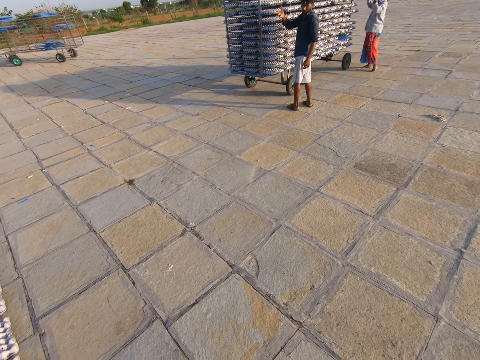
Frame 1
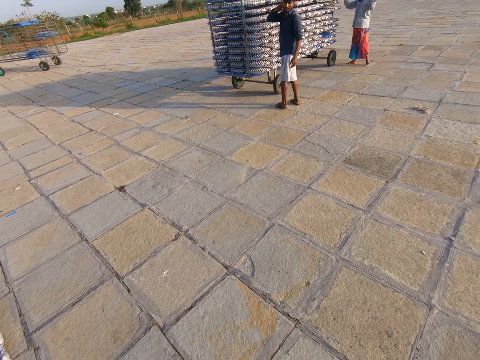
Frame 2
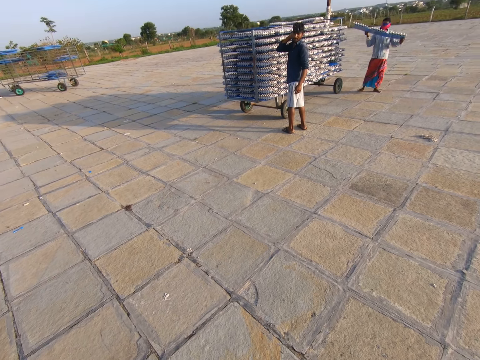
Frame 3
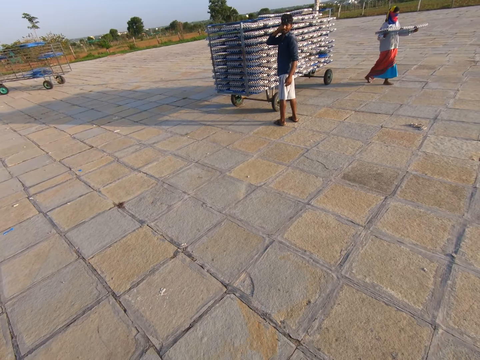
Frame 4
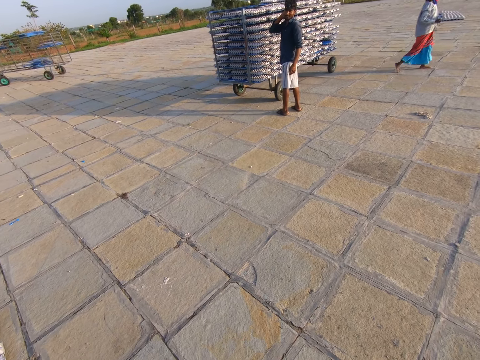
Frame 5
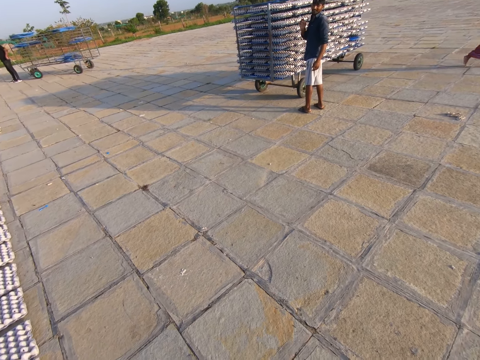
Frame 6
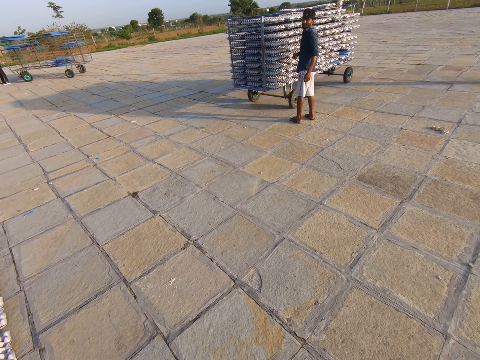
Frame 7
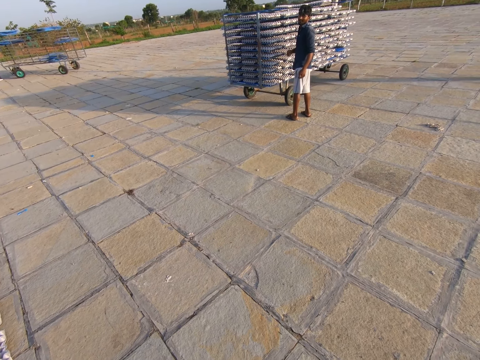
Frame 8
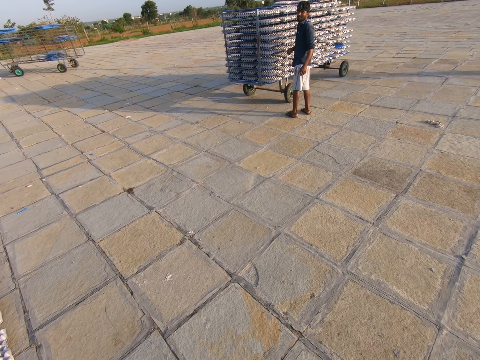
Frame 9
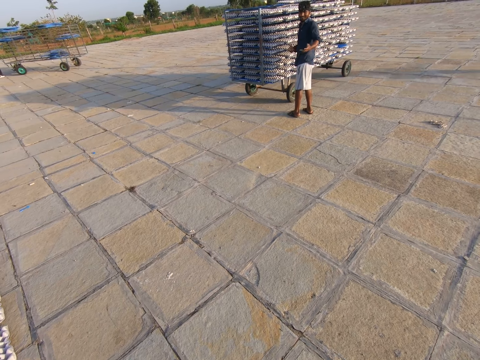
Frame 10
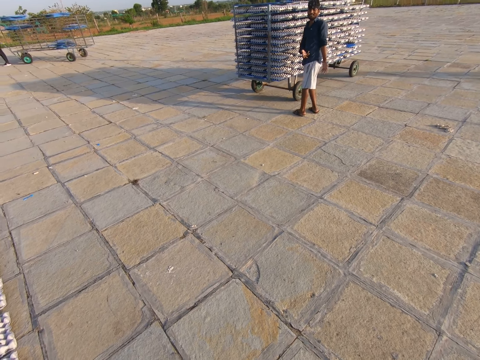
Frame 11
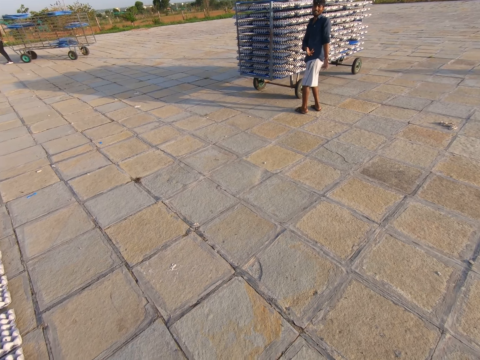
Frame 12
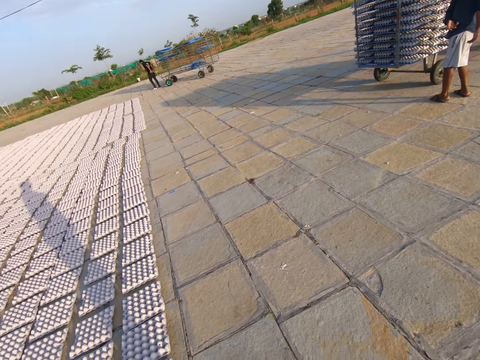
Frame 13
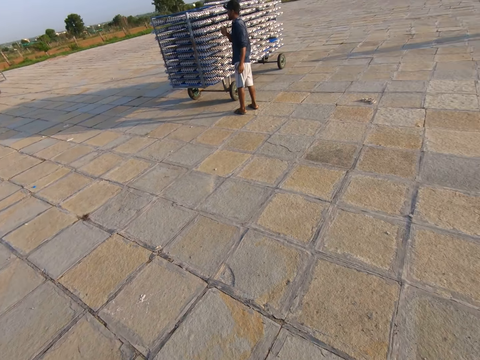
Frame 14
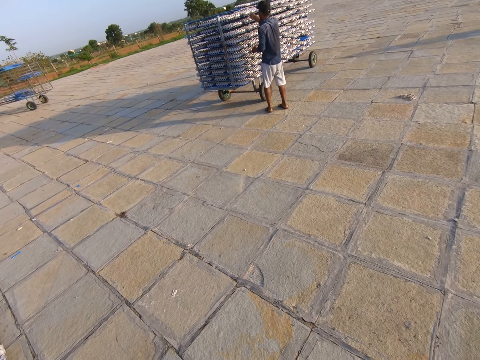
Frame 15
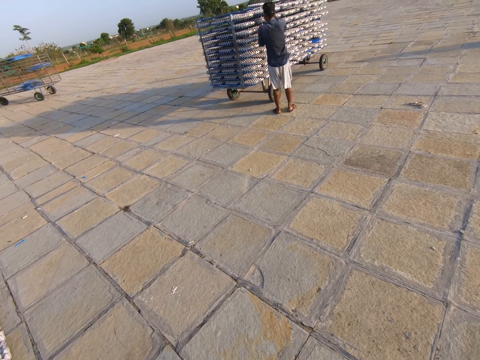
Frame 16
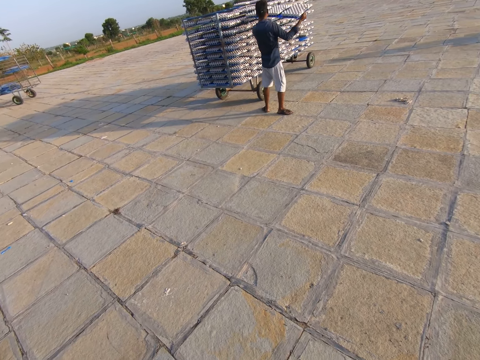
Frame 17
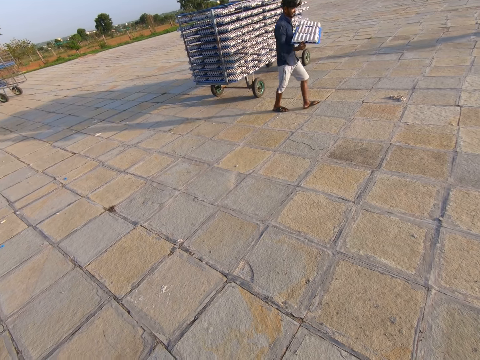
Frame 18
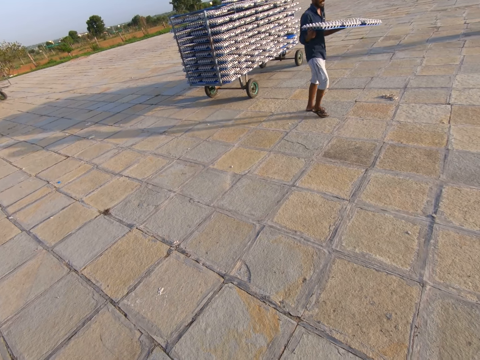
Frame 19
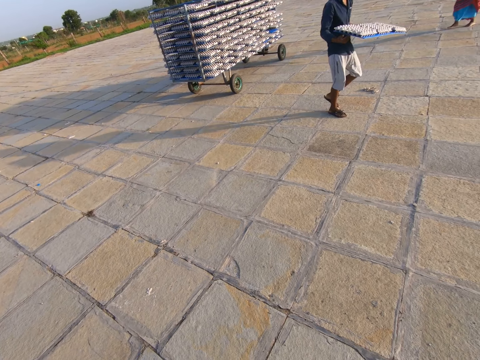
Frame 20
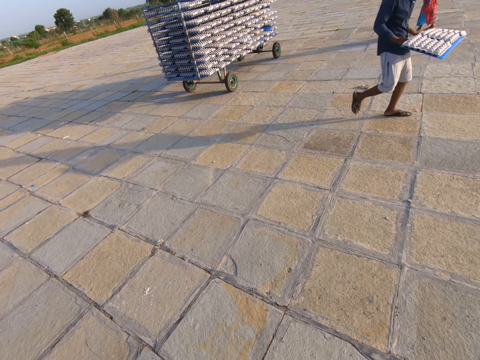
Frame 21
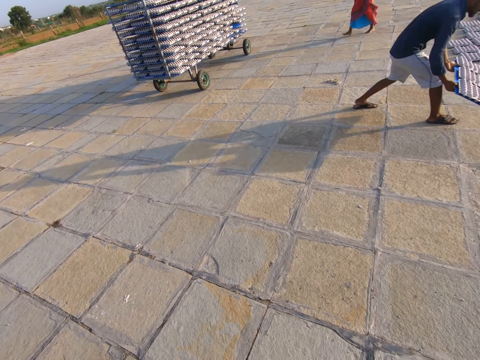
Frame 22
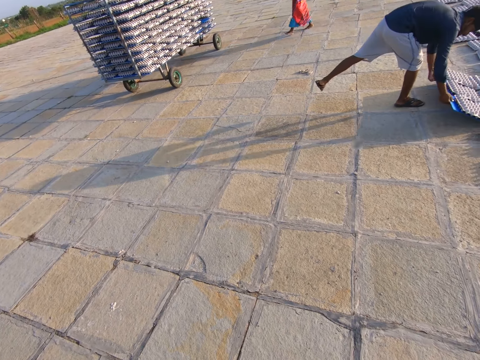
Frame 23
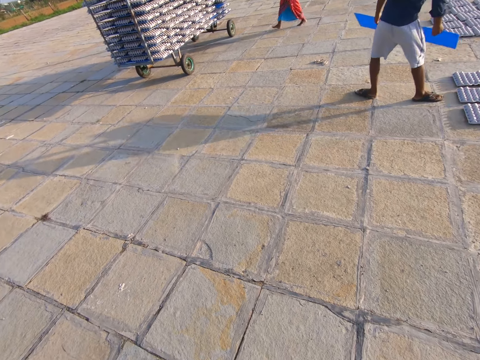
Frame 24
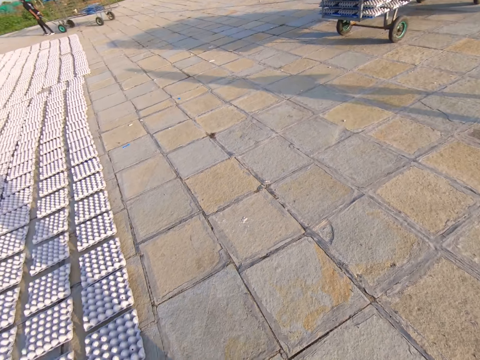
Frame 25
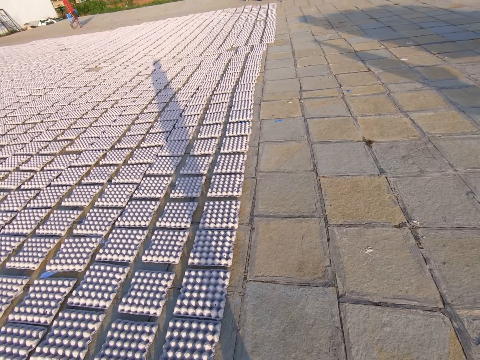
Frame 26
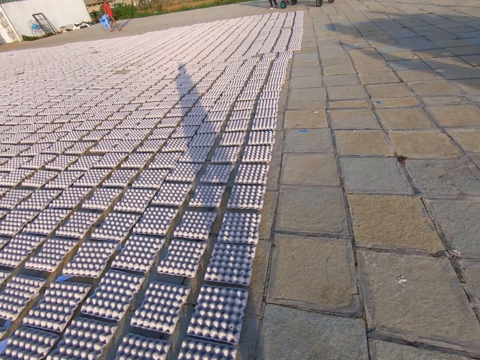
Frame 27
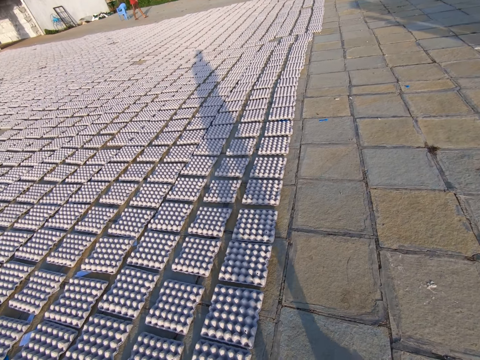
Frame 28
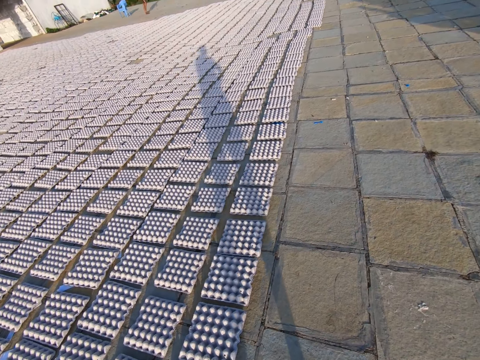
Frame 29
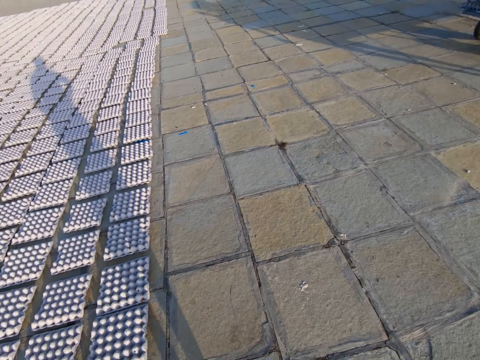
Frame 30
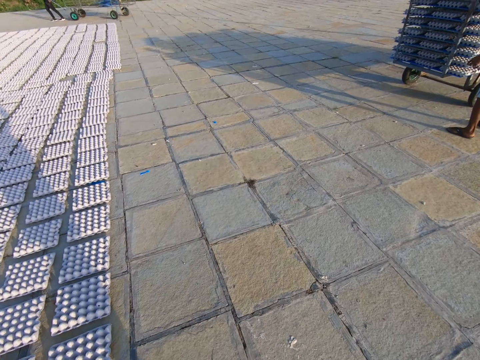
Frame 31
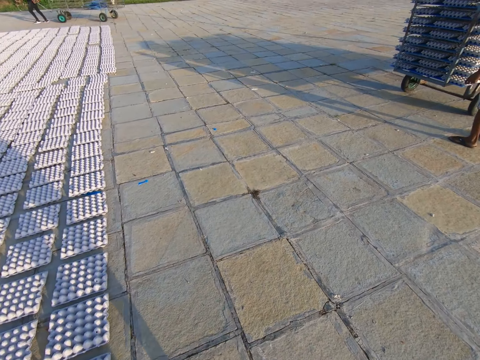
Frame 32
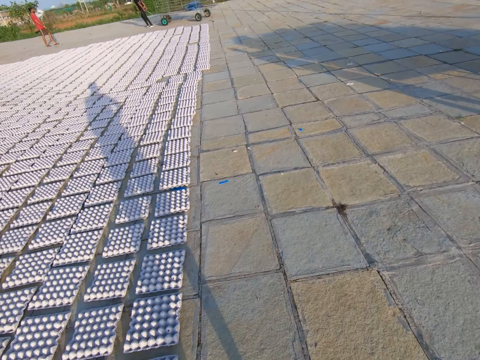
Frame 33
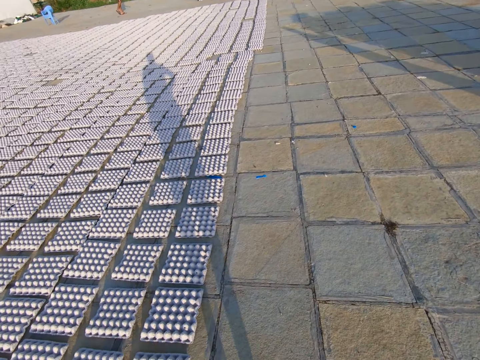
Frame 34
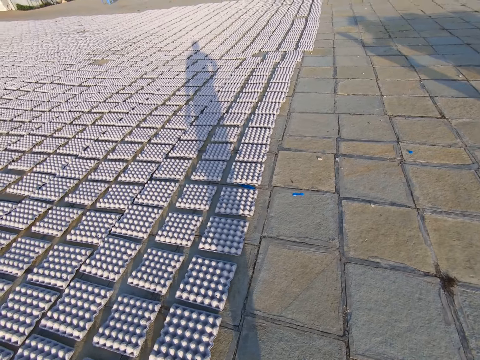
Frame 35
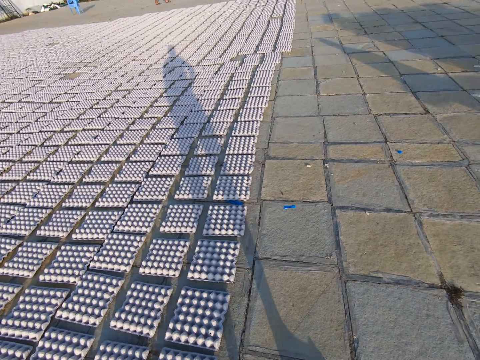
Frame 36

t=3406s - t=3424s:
A man holds an egg tray with both hands. Another man removes an egg tray from the rack with both hands. The other man drops the egg tray on the floor with both hands. The other man removes a plastic tray underneath the egg tray with both hands. The camera wearer walks around.

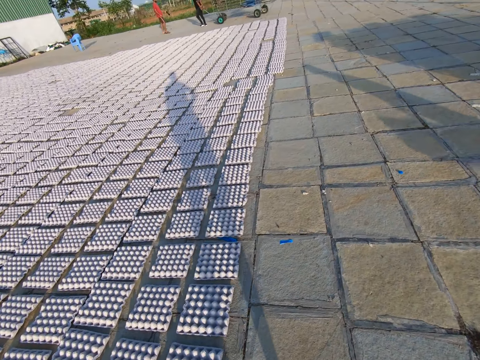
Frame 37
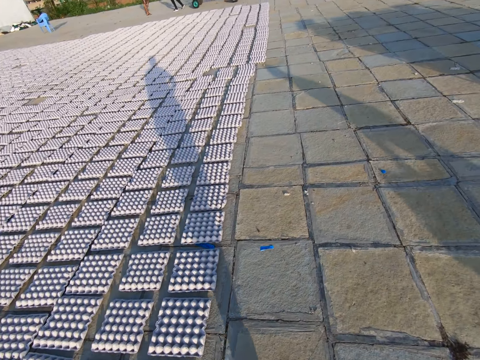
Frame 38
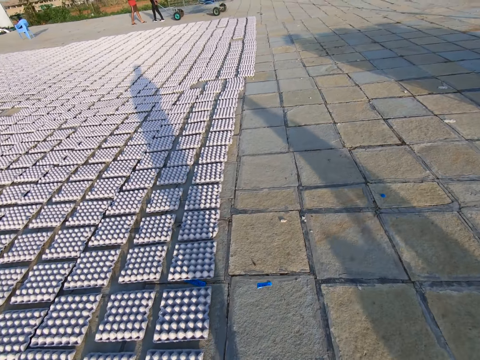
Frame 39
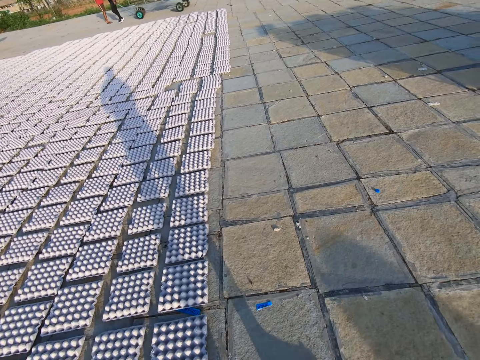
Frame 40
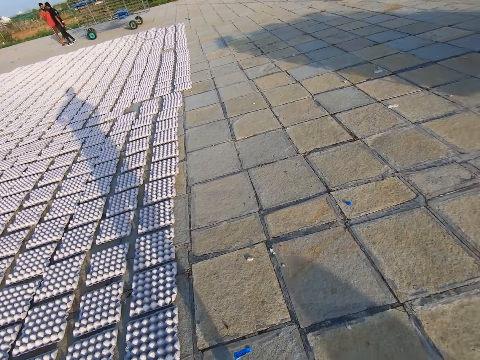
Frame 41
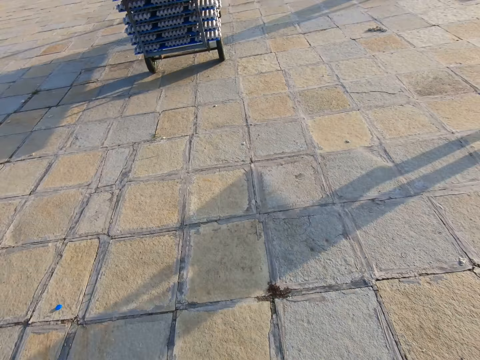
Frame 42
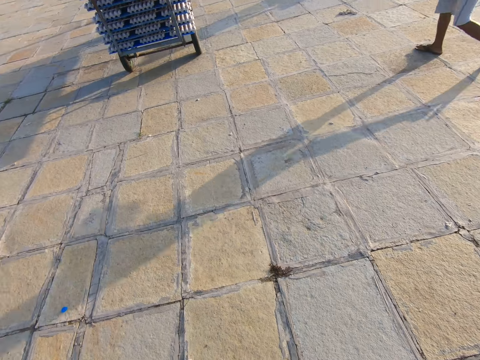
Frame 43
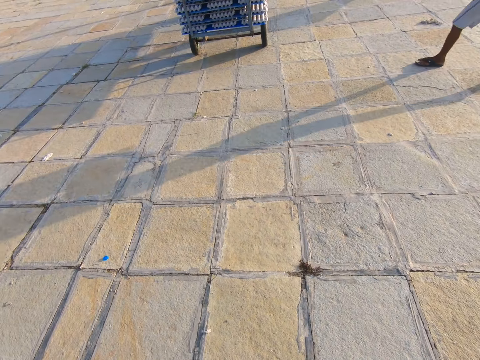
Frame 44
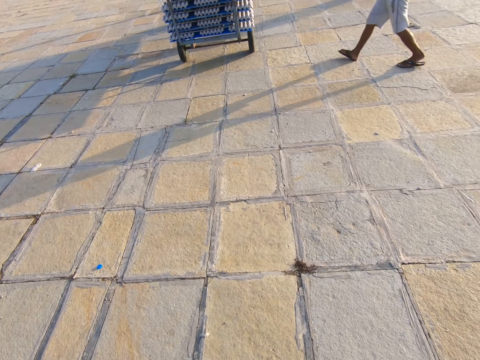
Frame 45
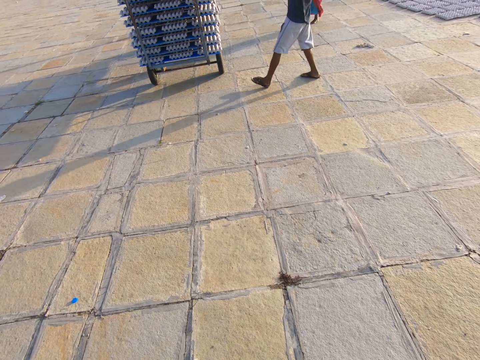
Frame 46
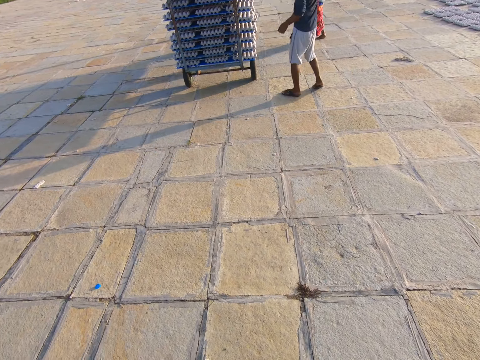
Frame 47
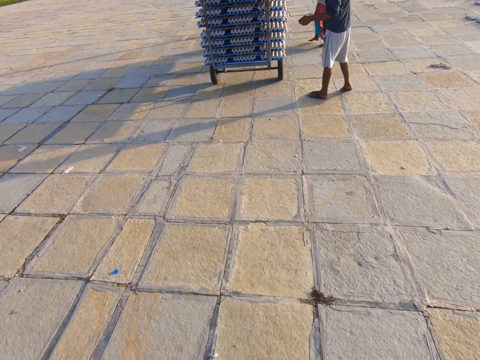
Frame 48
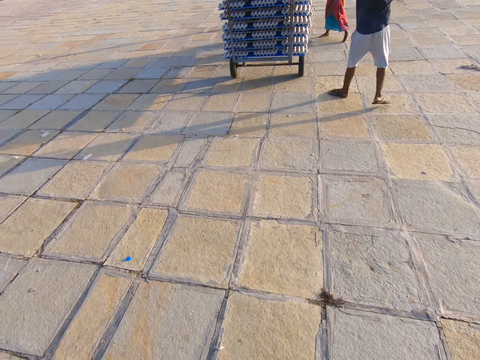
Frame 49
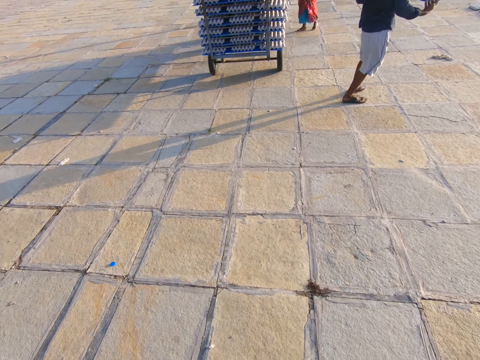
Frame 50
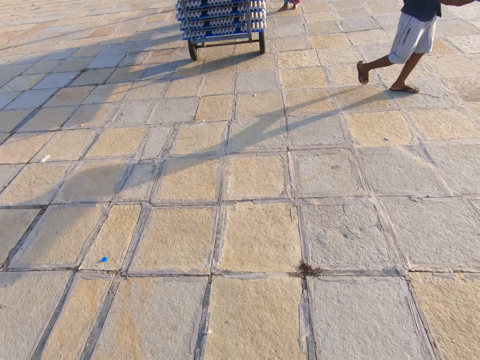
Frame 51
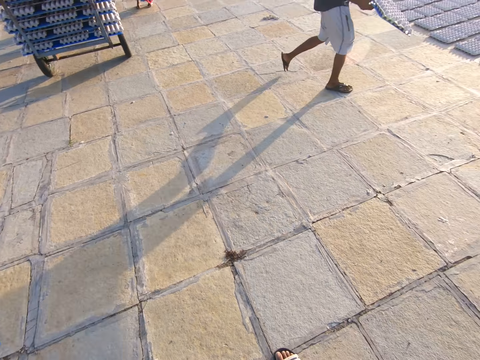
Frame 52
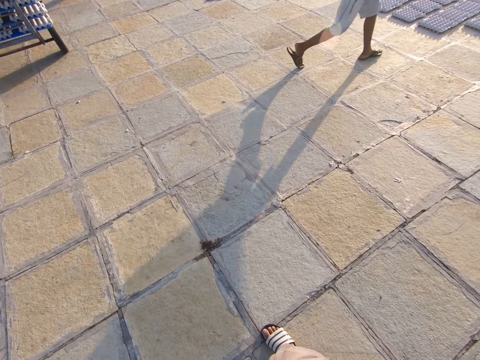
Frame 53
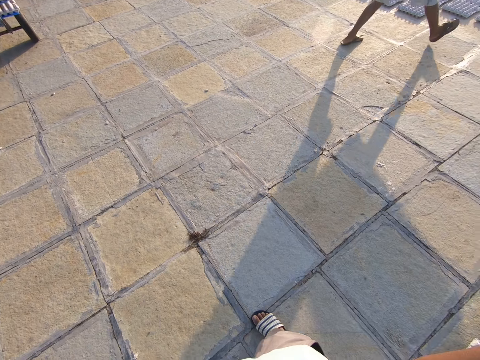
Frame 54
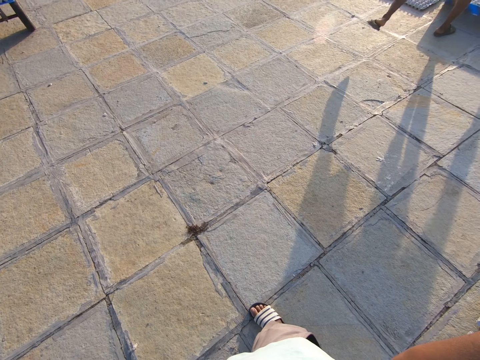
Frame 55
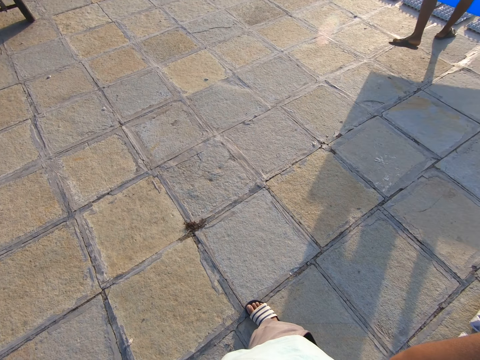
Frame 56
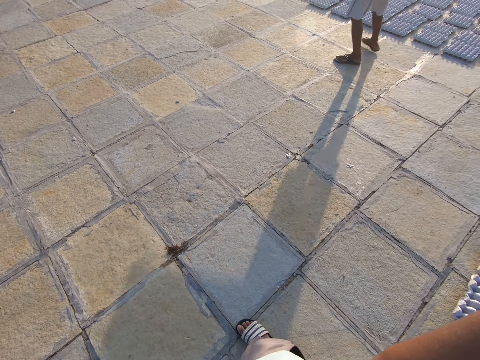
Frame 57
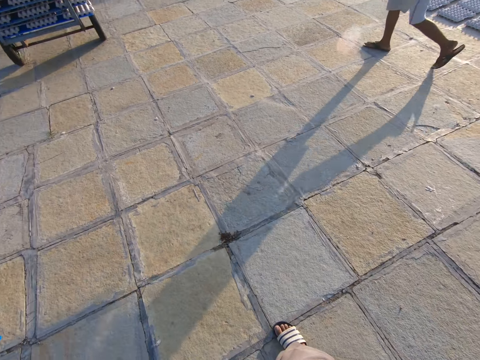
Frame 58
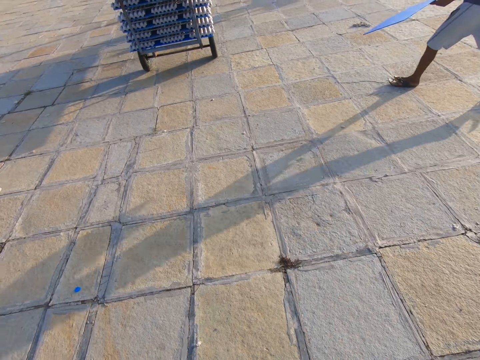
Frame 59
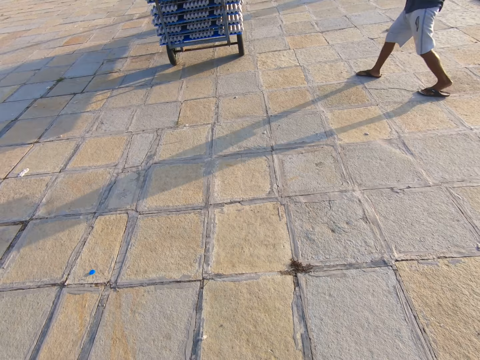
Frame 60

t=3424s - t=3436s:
The camera wearer looks around. The man holds a plastic tray with both hands.
